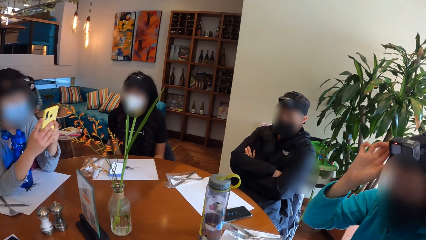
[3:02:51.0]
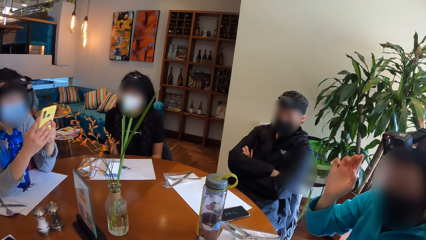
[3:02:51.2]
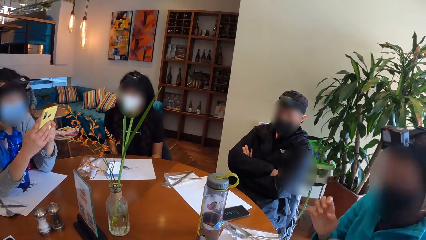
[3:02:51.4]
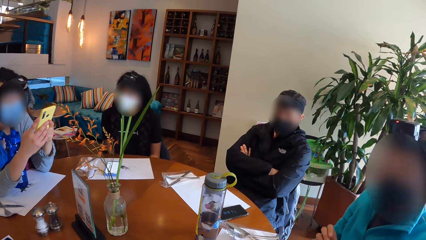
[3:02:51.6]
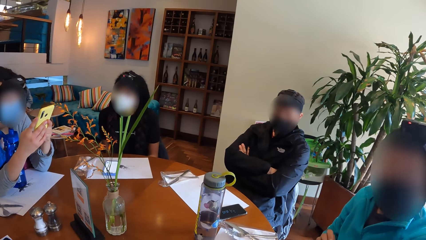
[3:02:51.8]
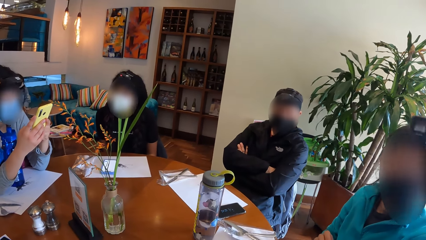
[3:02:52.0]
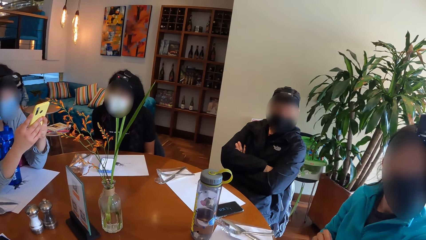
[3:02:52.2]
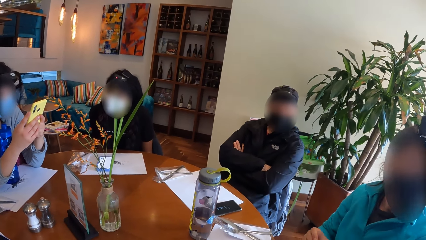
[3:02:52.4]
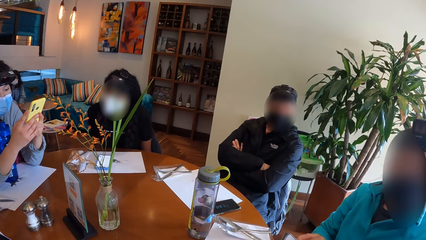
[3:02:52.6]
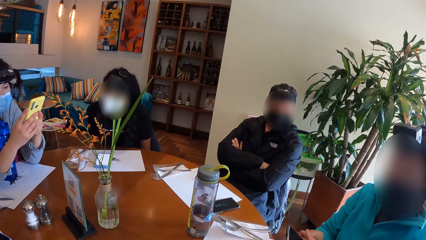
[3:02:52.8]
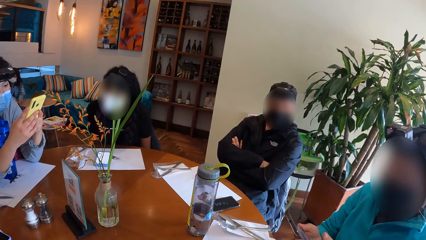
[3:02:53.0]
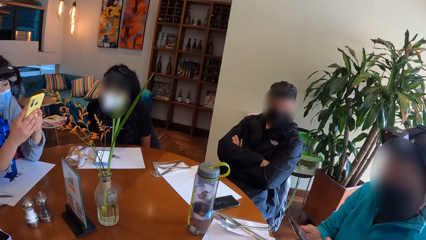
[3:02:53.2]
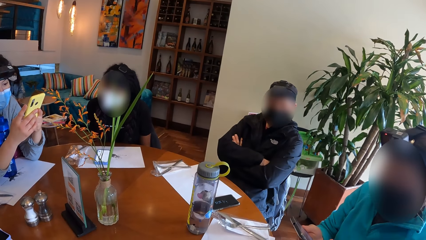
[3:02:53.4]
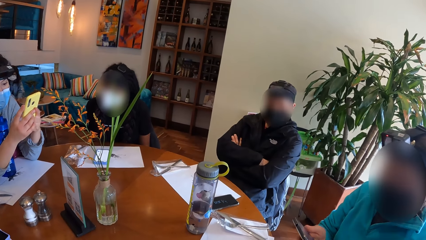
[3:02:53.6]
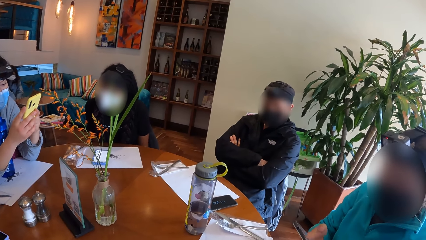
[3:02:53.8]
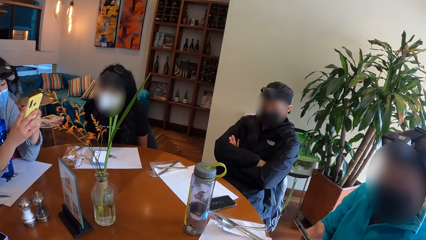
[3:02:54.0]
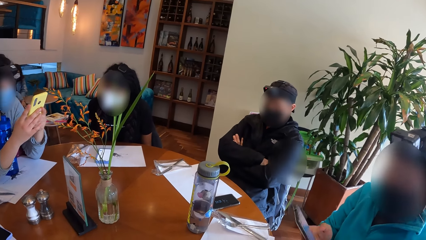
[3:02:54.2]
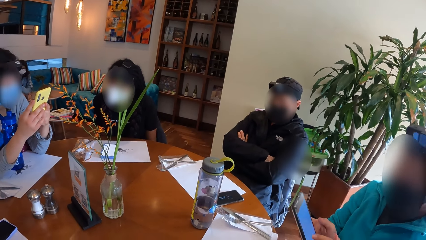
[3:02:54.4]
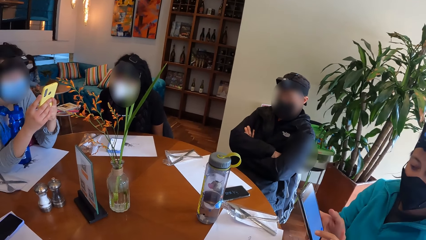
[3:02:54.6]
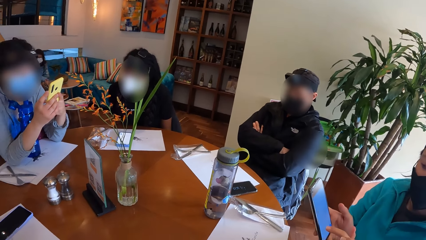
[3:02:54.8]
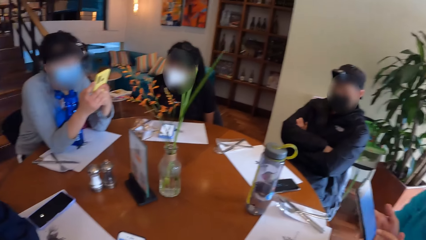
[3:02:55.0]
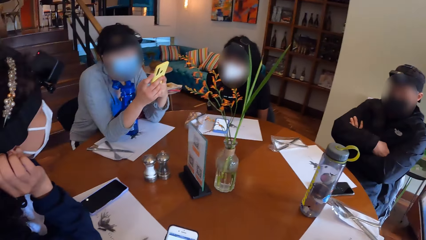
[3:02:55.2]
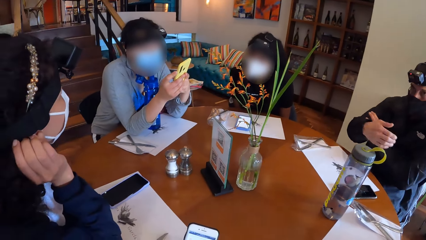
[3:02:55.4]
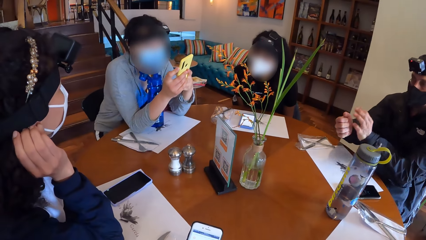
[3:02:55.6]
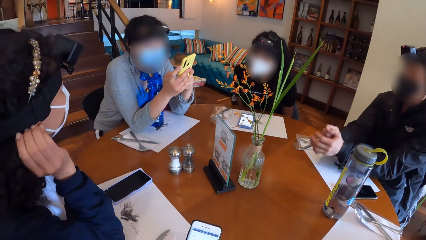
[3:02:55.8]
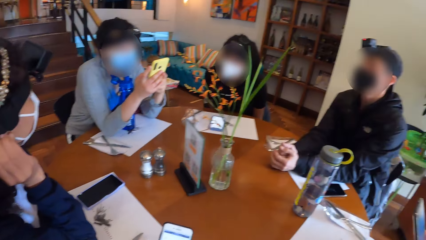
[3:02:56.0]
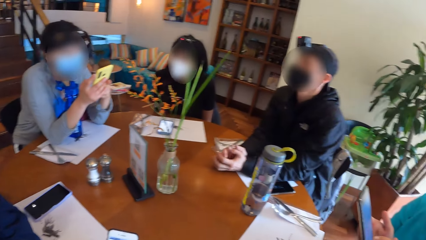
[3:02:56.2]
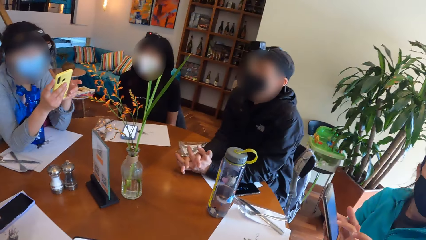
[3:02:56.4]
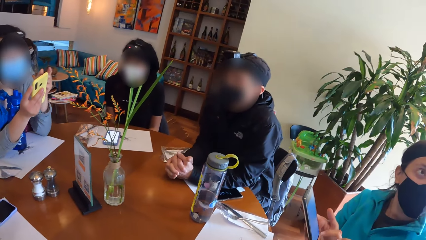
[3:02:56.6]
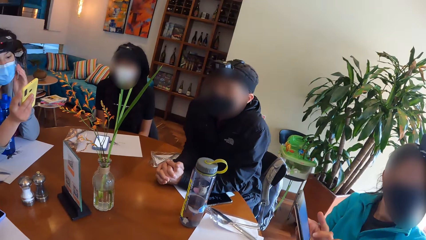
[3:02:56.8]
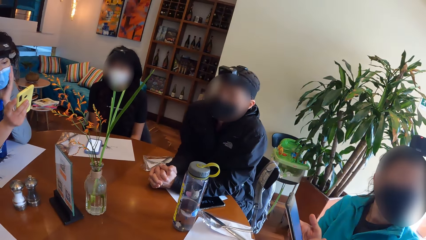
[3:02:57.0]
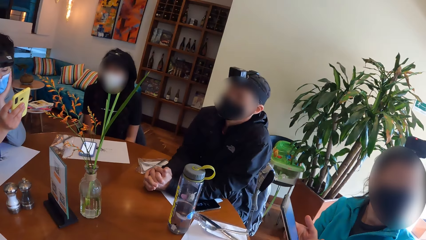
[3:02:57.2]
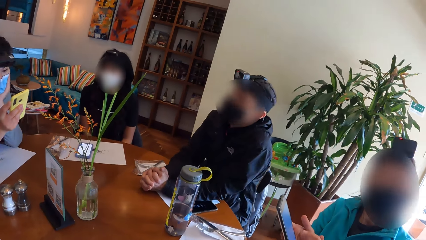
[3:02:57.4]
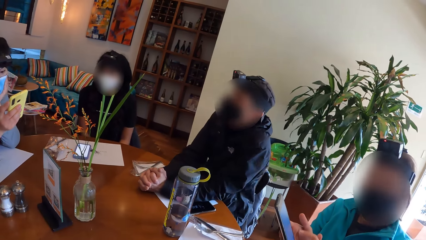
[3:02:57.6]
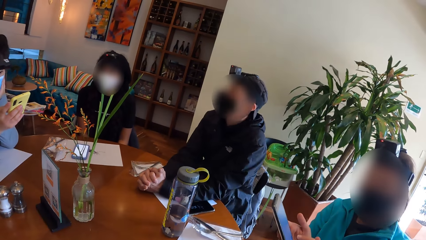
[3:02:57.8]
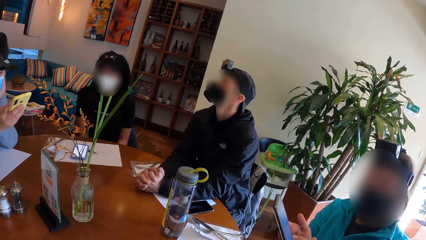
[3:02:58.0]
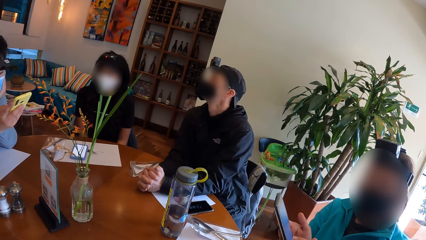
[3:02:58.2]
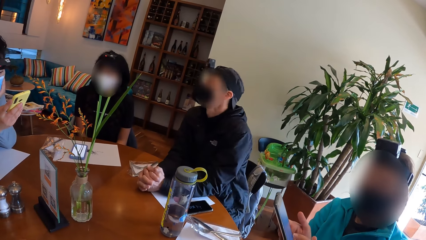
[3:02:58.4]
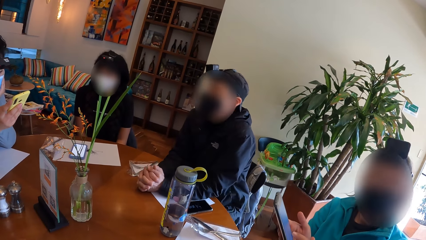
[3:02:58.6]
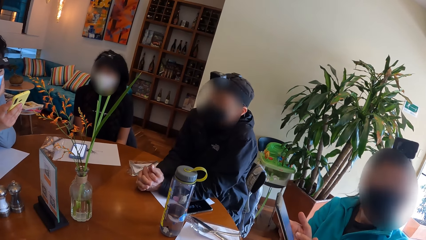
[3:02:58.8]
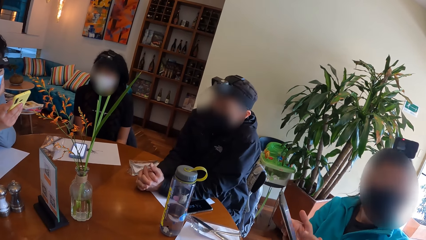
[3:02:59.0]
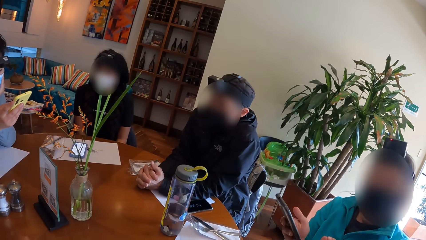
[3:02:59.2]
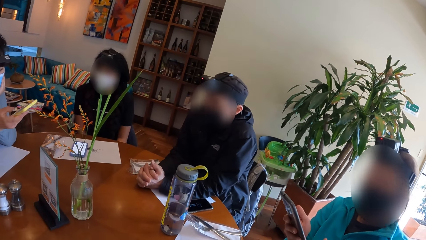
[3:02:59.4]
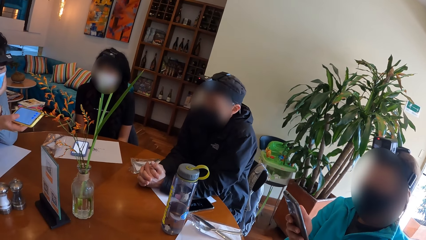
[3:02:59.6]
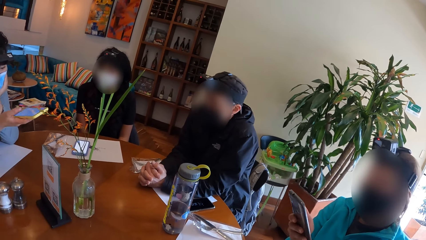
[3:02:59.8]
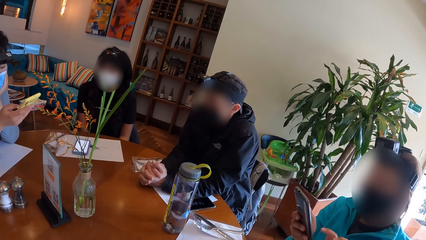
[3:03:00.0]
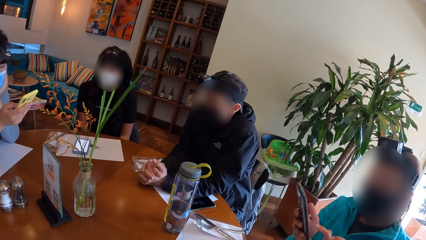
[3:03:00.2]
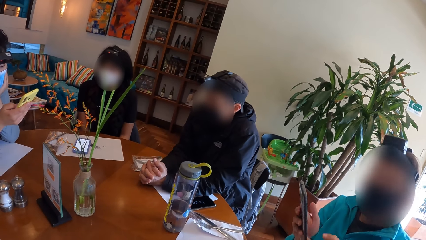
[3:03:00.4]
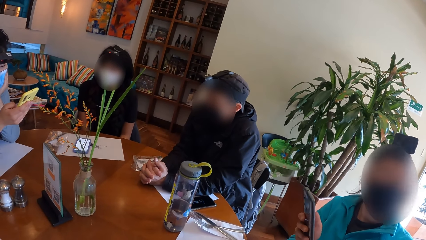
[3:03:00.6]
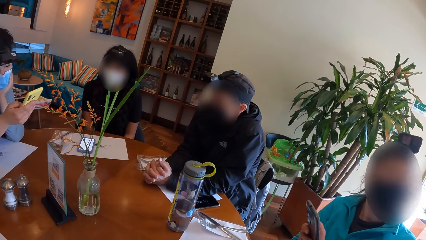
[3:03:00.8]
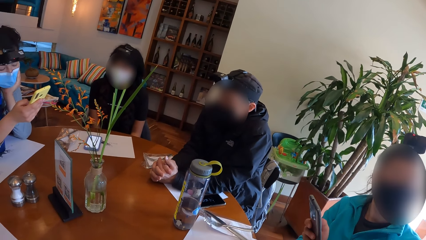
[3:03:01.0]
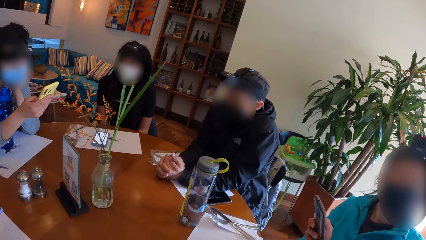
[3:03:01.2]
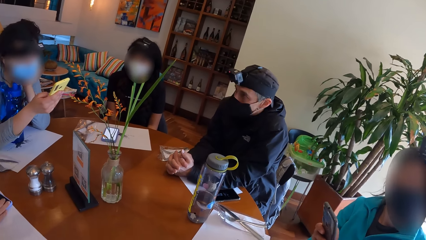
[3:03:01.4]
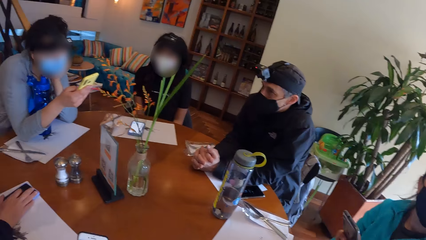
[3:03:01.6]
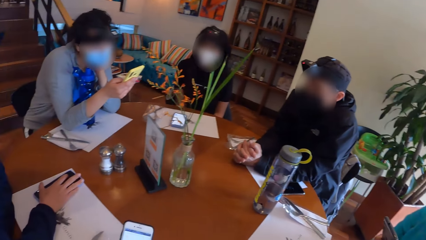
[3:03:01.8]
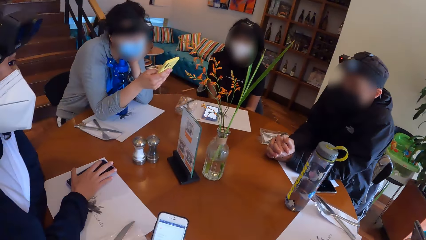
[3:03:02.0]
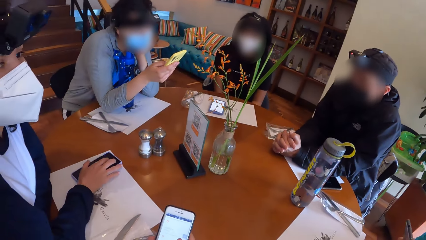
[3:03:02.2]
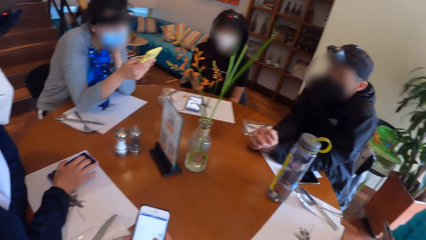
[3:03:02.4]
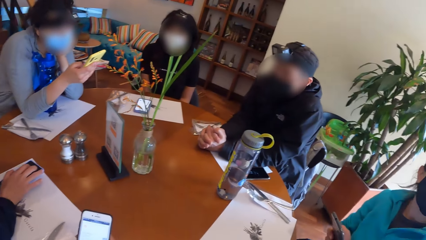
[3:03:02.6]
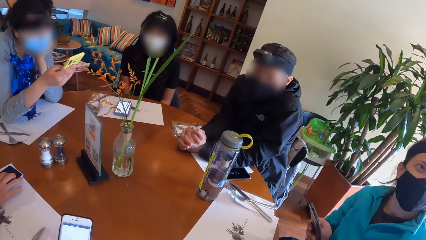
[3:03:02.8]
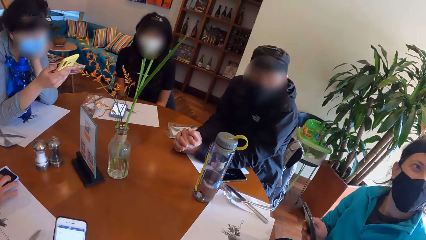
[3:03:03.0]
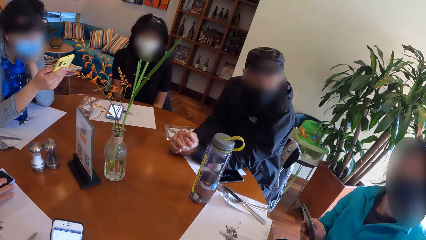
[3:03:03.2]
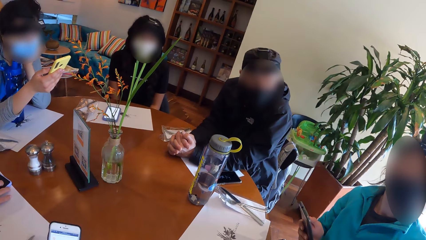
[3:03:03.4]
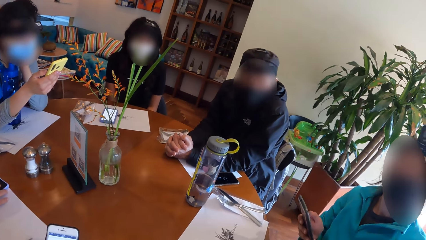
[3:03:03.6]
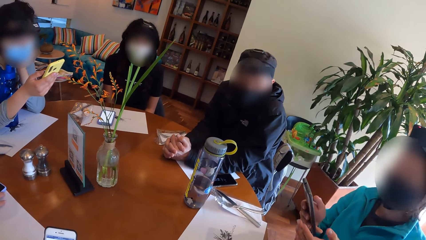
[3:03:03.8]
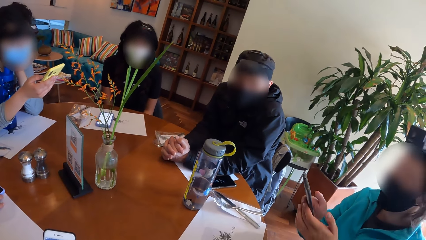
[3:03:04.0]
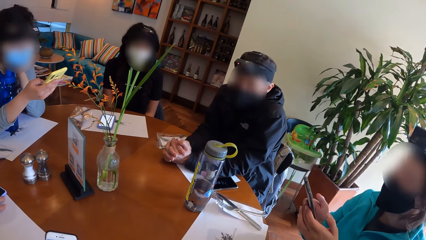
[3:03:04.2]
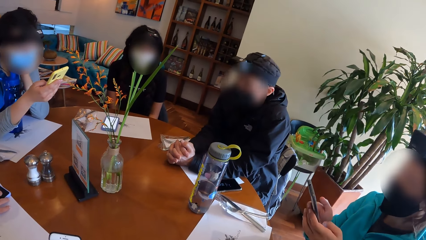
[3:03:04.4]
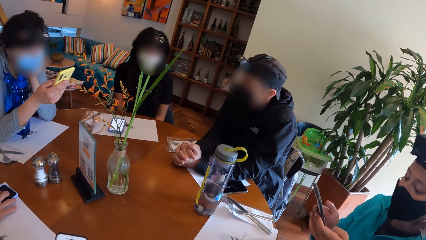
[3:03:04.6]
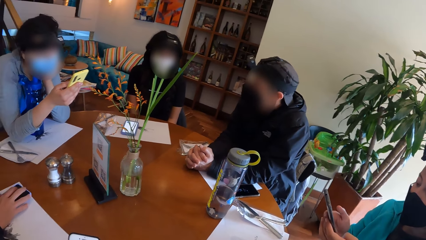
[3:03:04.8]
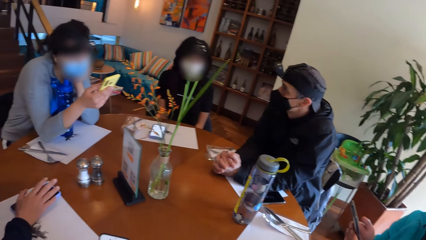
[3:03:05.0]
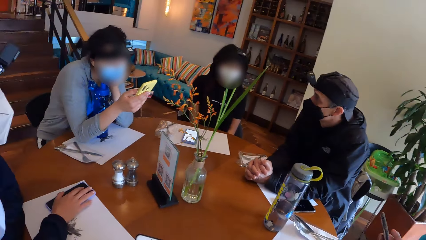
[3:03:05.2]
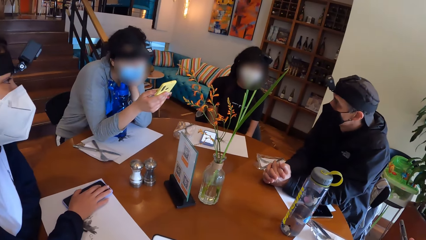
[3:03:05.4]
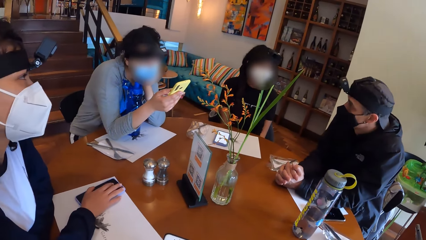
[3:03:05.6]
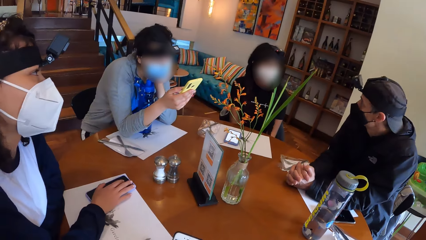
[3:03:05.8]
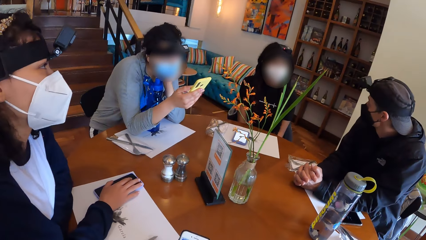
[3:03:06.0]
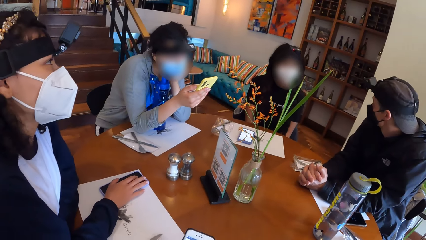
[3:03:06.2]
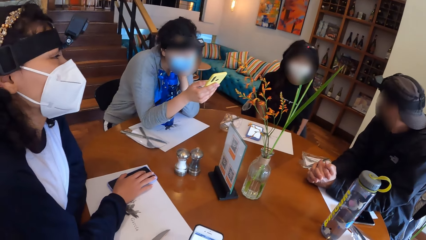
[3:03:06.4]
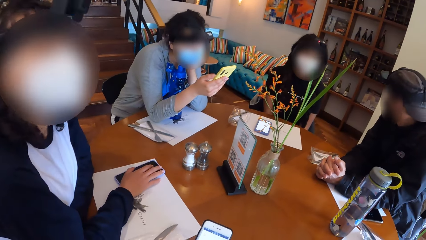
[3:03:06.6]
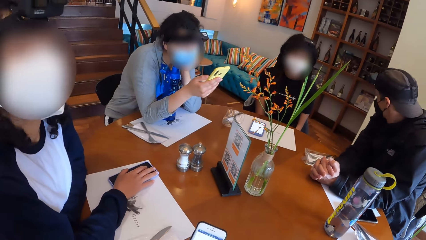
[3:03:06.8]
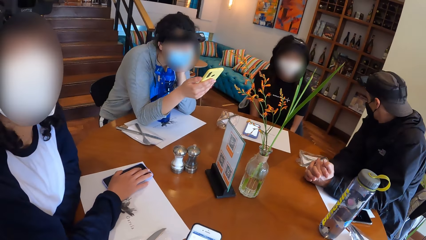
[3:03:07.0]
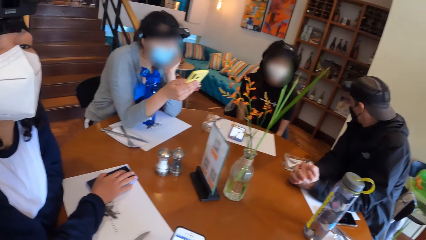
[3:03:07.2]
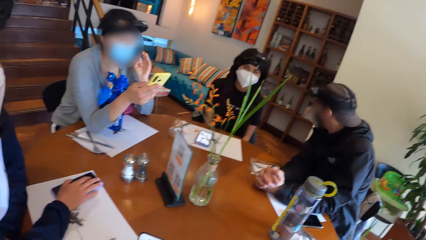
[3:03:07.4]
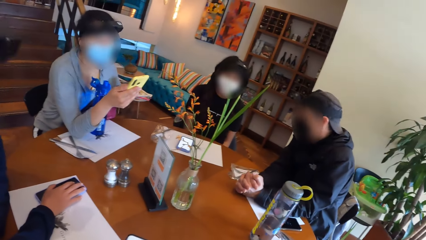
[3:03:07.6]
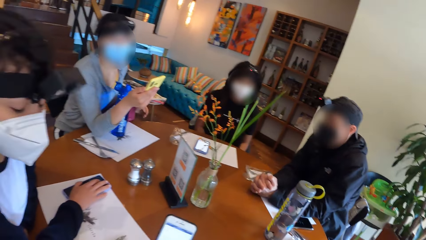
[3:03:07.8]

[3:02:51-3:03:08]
The woman operates her phone with her left hand. The camera wearer scrolls the phone. The man places both hands on the table. The camera wearer looks around. They scroll the phone.
